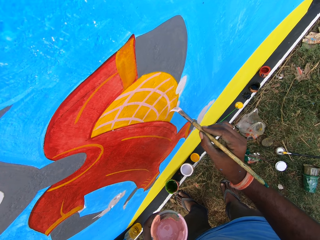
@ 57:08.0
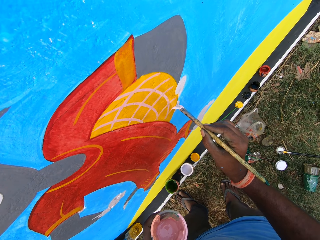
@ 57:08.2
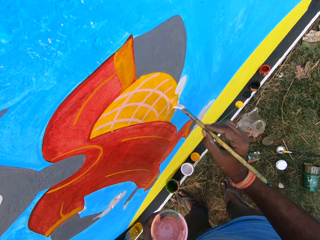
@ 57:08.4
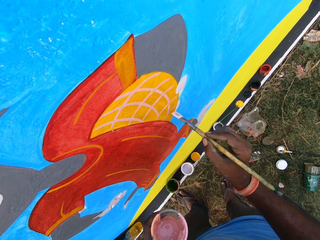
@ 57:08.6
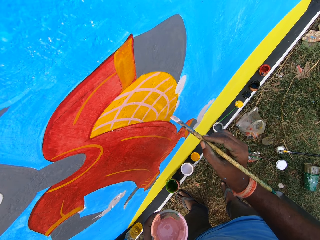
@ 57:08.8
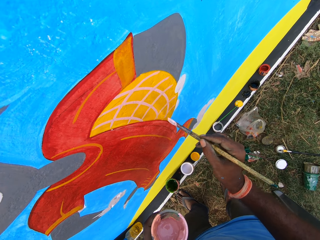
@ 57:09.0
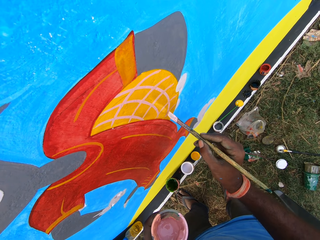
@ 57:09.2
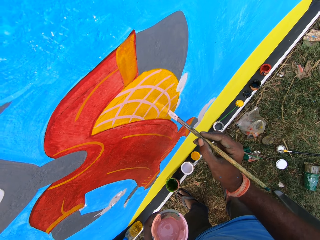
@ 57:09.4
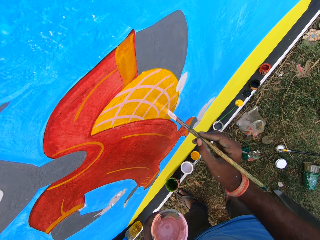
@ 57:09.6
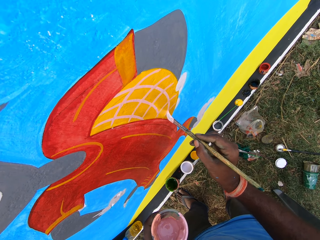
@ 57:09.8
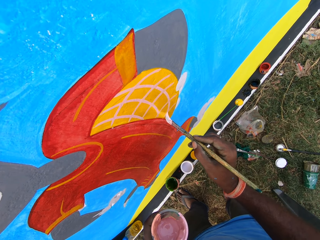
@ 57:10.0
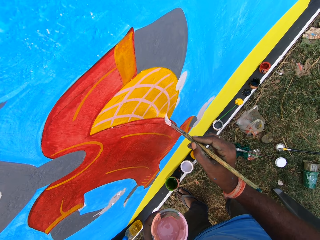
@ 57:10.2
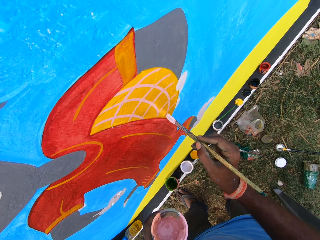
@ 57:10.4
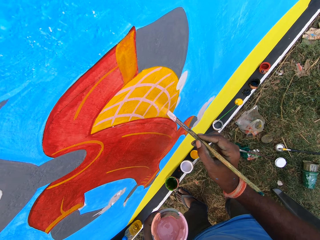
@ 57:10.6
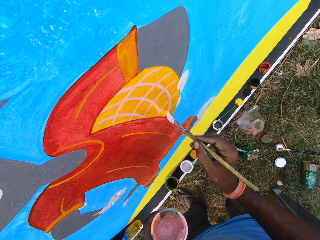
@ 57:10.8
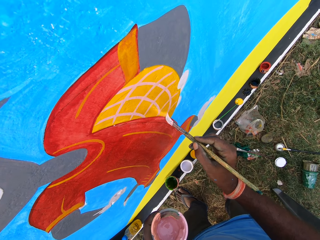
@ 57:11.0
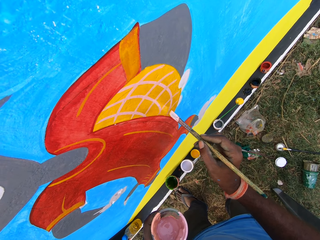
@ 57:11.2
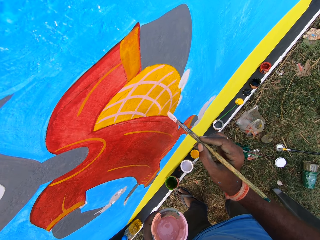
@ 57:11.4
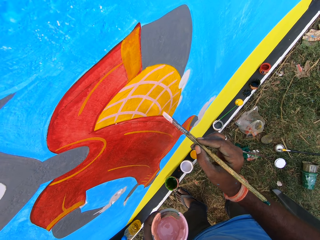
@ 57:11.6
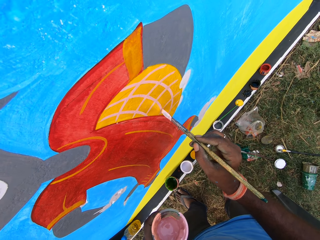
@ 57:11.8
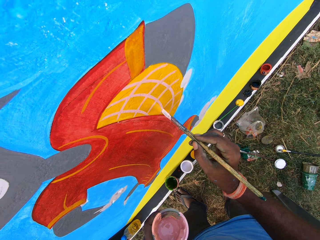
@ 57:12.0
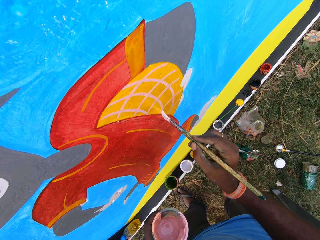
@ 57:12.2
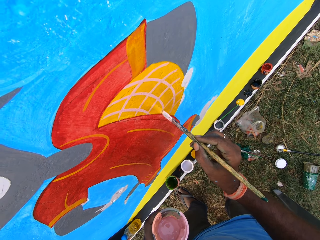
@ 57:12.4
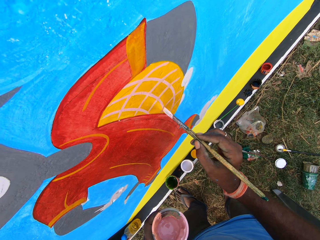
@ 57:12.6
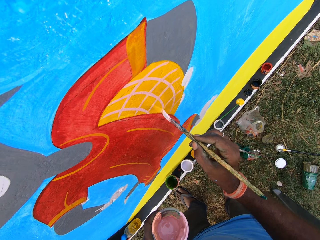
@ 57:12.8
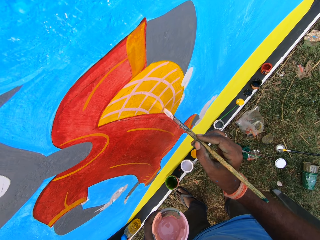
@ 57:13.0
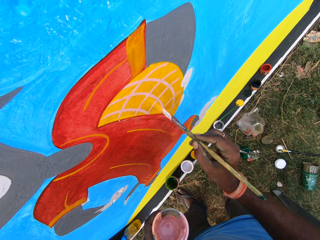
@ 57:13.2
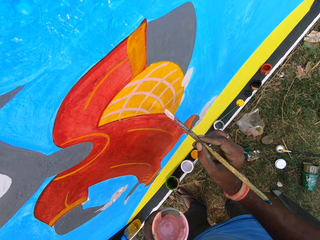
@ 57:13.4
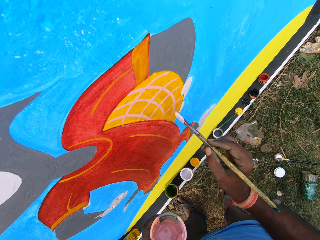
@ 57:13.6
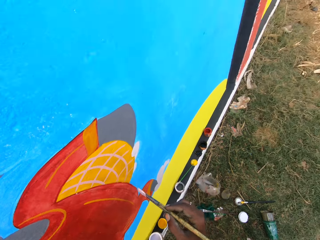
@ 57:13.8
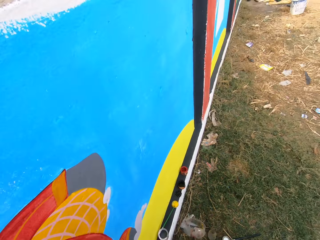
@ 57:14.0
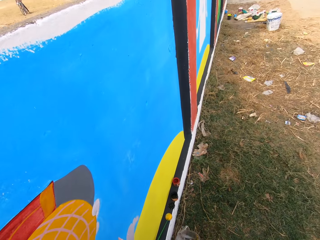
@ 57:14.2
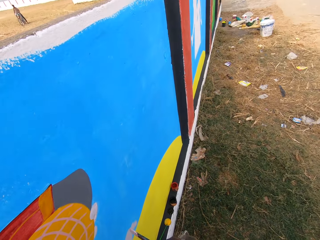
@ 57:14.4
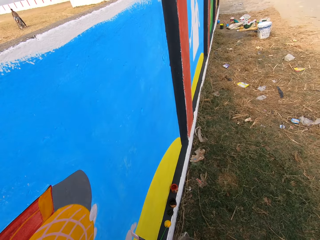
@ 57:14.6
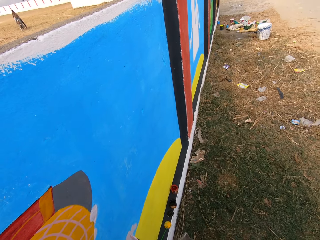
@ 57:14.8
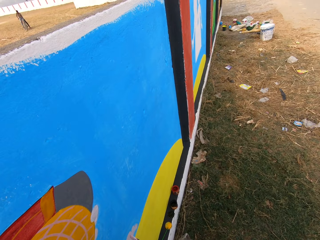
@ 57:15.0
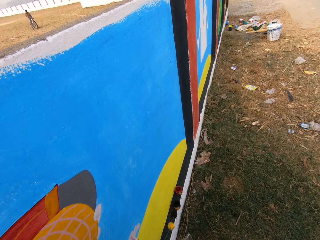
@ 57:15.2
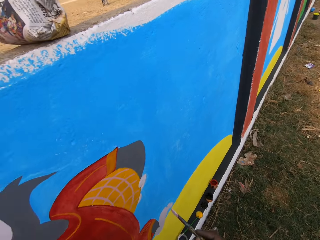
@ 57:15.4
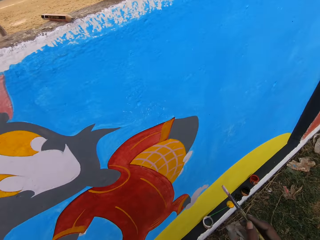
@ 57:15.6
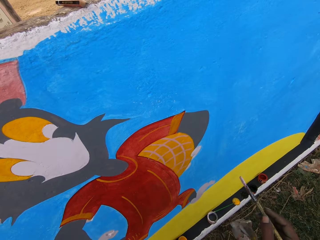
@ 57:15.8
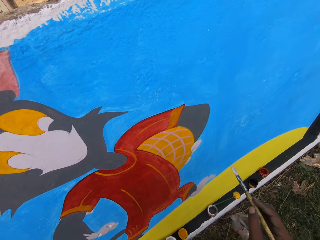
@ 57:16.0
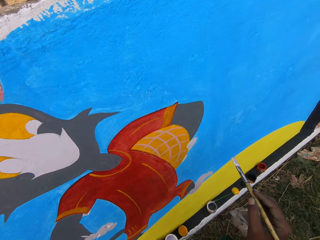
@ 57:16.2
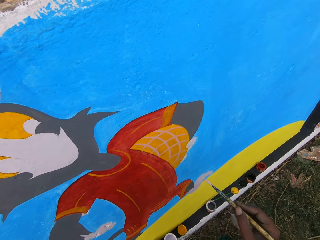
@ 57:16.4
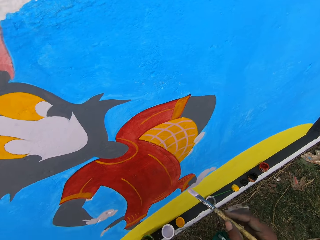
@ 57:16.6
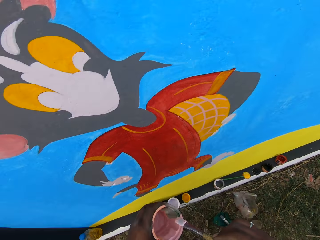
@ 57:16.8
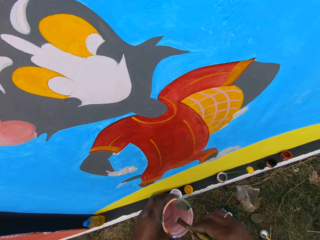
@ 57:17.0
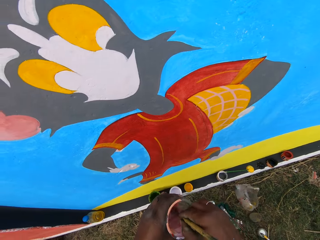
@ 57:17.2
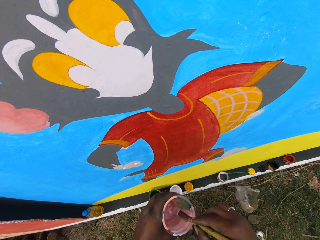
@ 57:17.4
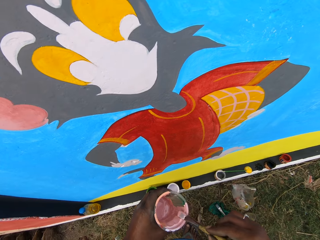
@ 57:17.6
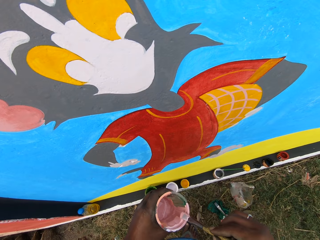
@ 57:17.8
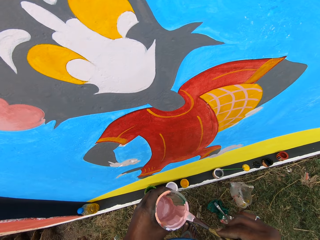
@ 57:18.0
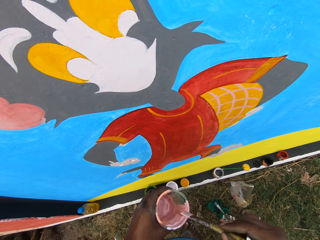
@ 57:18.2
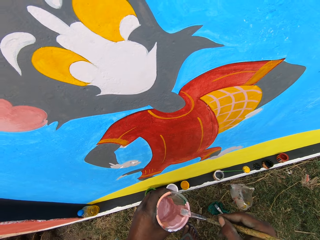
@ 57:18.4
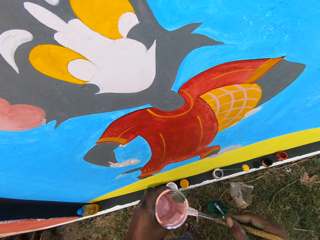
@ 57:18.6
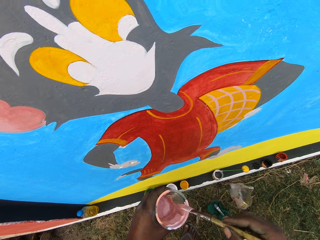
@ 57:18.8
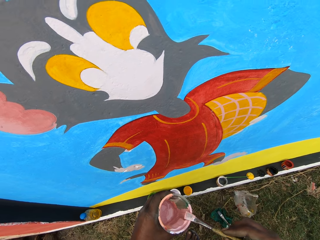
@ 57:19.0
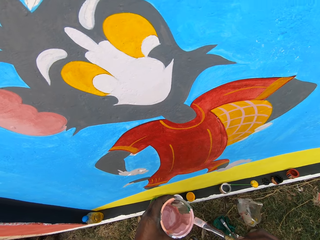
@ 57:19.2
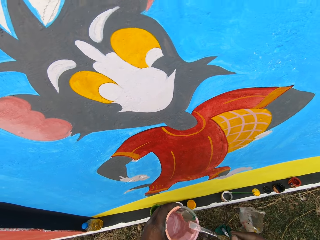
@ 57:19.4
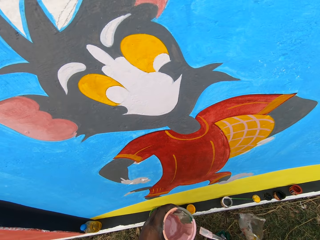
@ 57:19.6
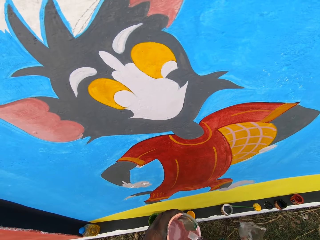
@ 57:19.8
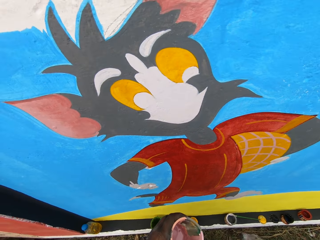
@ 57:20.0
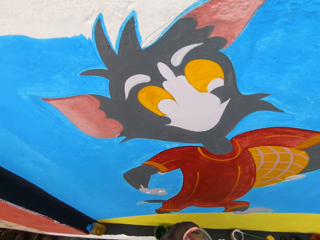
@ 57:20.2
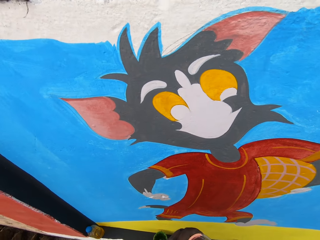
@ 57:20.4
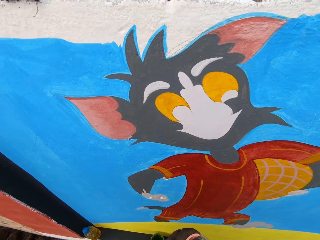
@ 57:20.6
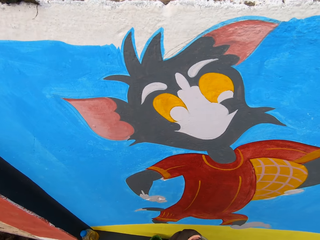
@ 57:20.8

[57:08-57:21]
The camera wearer looks to the right. They dip the paint brush in the paint can. They rub the paint brush on the edge of the paint can. They move the paint brush in the paint cup.

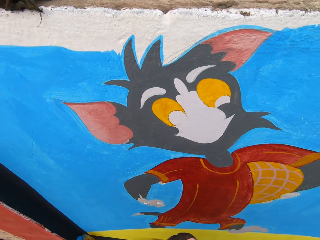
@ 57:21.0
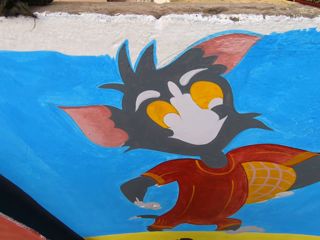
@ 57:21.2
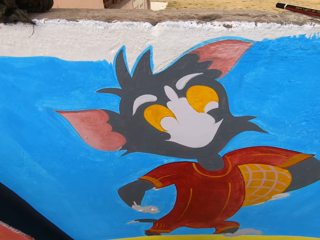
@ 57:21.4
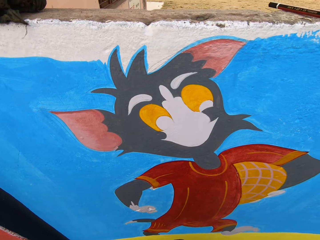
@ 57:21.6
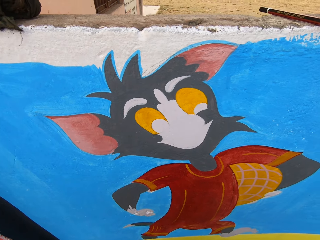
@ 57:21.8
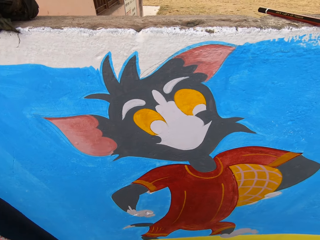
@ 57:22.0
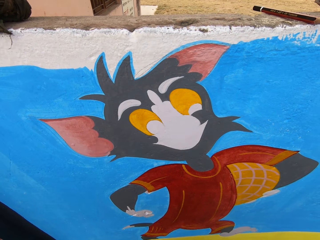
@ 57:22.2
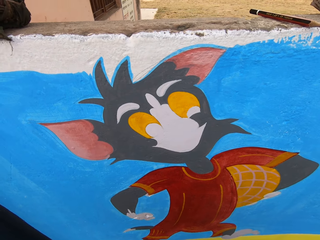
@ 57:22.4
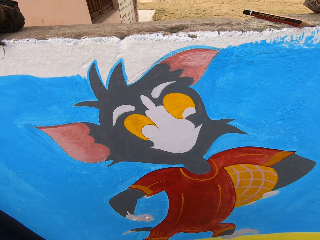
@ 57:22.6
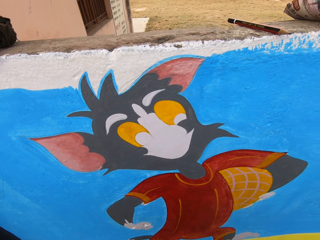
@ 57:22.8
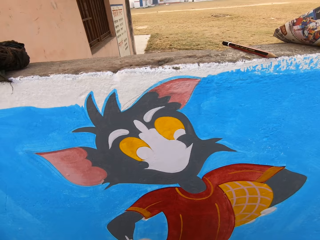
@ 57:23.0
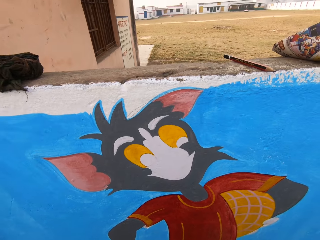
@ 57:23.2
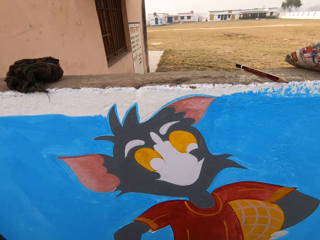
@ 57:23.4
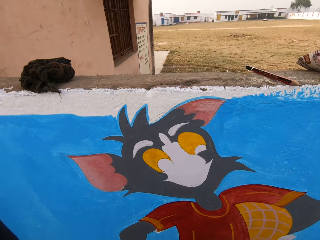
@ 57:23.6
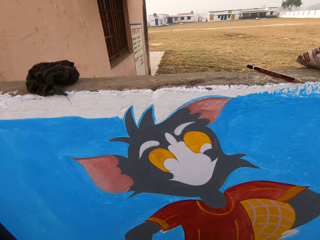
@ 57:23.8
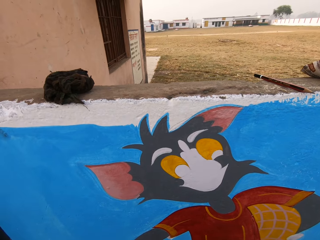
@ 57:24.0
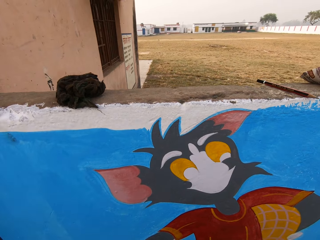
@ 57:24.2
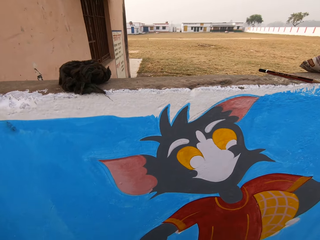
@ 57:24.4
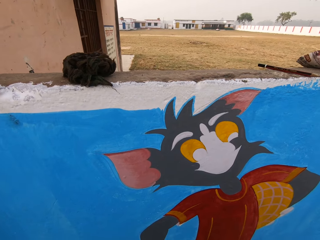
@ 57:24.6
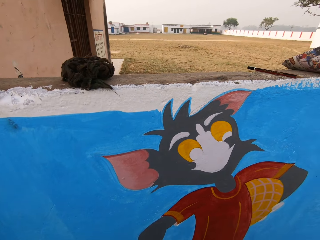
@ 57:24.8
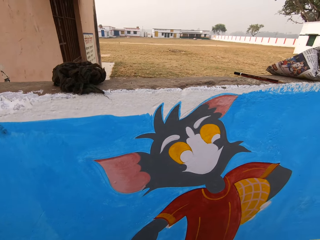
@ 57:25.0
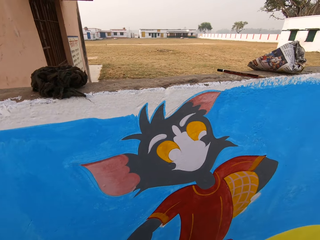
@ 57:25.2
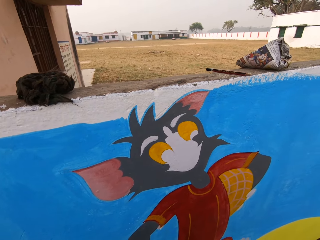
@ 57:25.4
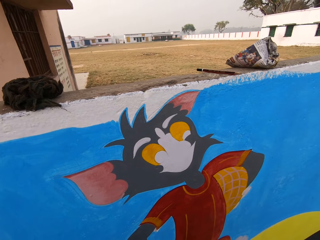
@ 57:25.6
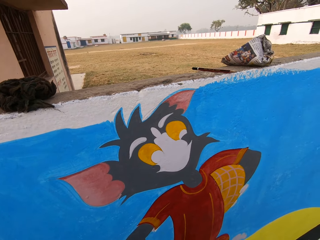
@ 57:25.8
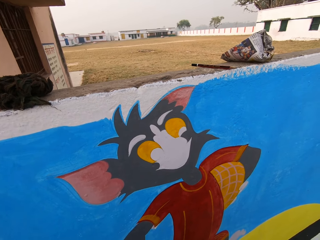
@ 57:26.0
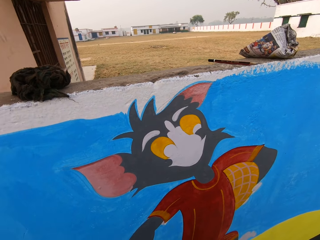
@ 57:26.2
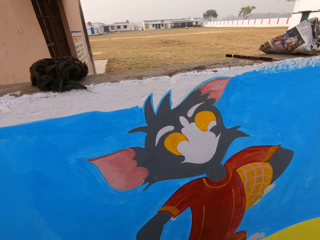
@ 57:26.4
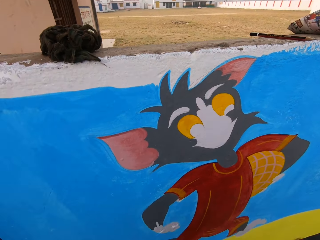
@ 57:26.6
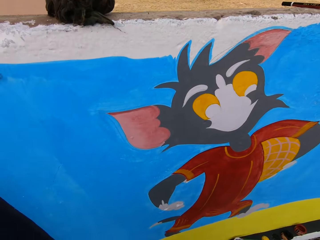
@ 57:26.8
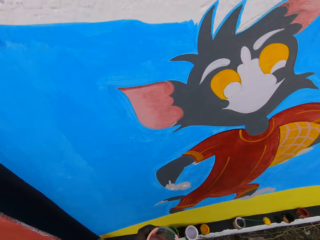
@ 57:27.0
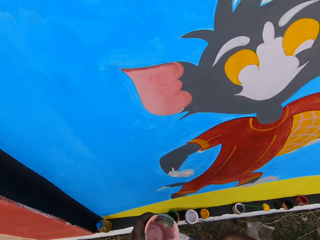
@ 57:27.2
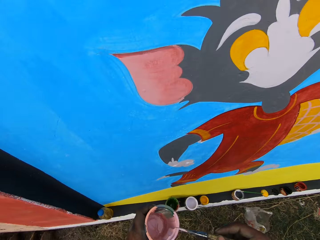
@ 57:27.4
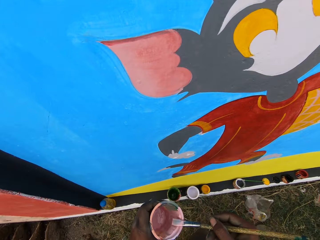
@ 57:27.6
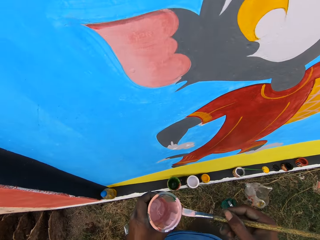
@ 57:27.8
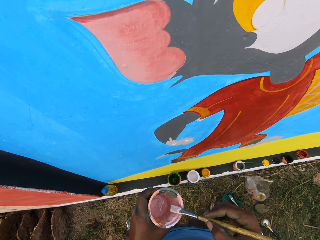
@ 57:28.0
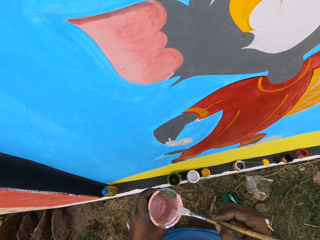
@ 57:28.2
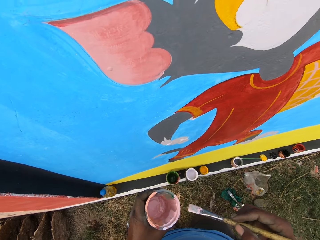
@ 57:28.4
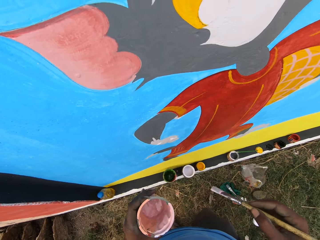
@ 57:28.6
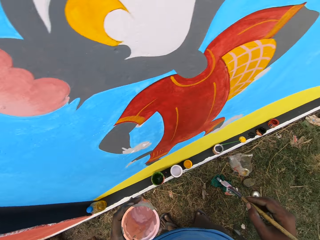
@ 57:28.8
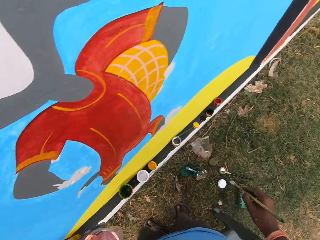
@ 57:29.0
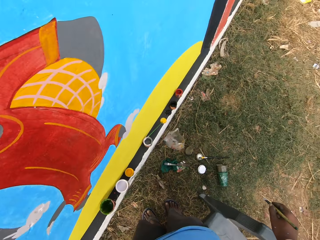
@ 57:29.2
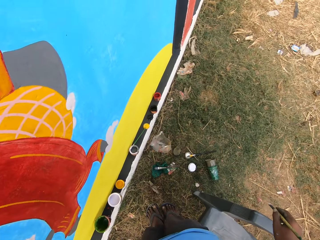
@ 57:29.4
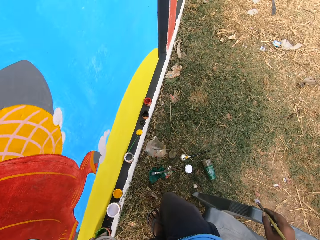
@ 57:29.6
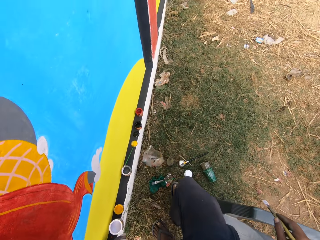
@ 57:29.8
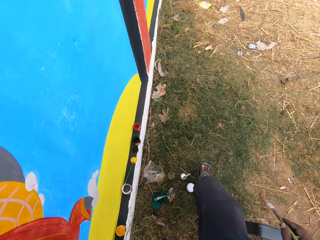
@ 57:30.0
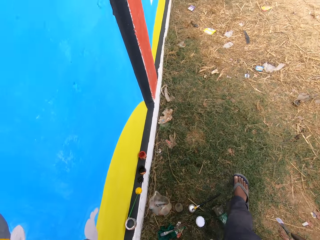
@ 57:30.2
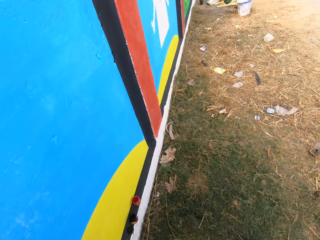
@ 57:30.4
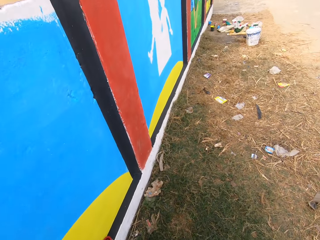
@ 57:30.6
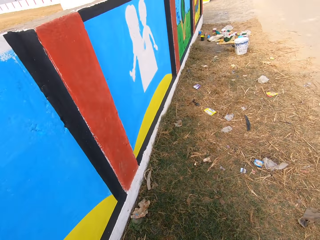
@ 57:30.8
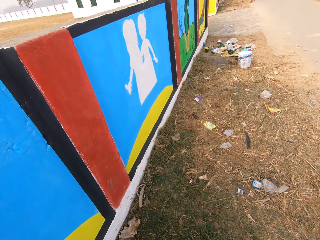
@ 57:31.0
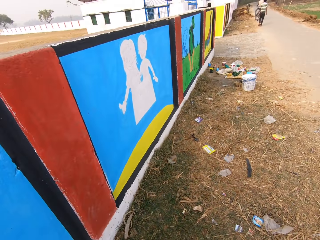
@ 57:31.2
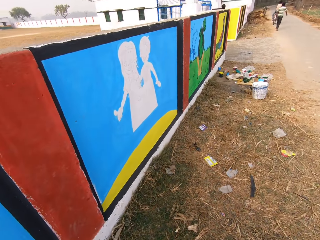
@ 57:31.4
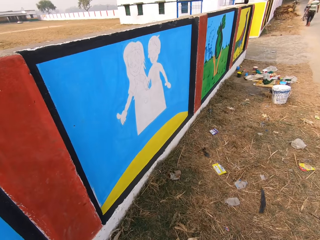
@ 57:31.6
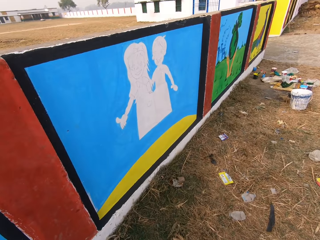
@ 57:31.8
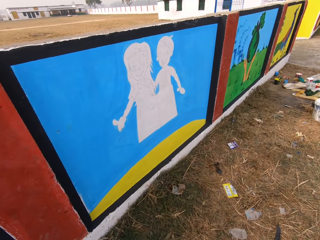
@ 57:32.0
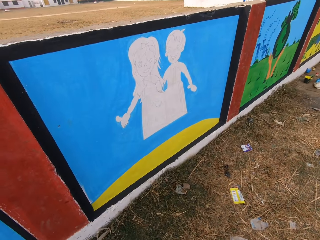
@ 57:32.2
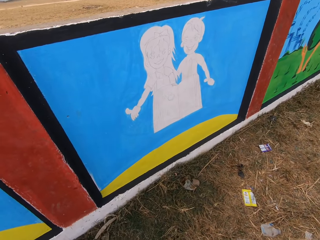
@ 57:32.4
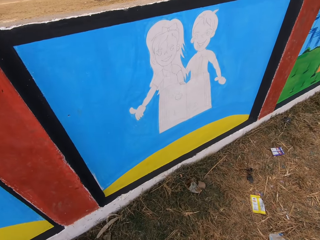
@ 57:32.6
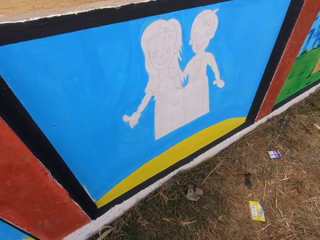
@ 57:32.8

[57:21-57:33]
The camera wearer examines the wall. They rub the paint brush on the edge of the paint can. They walk to another wall.
